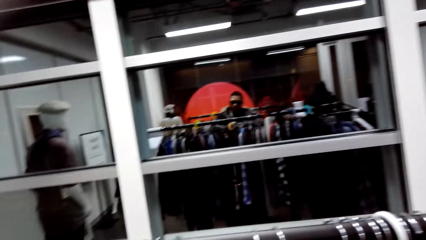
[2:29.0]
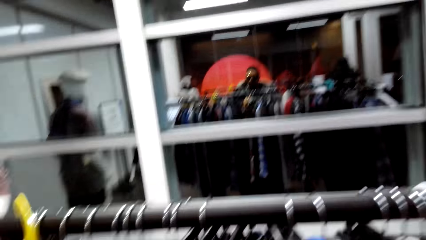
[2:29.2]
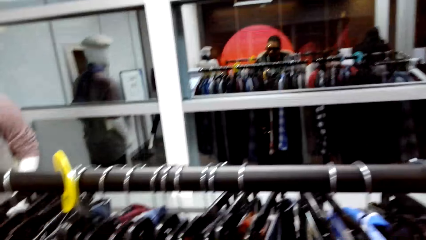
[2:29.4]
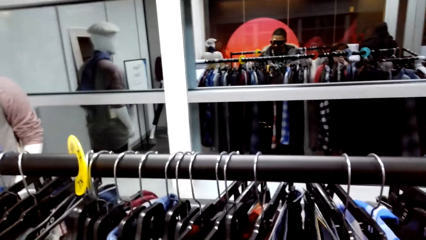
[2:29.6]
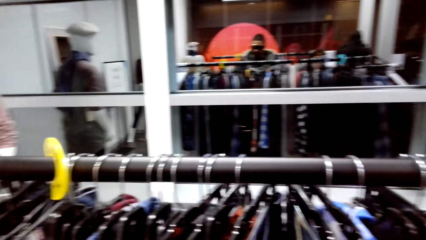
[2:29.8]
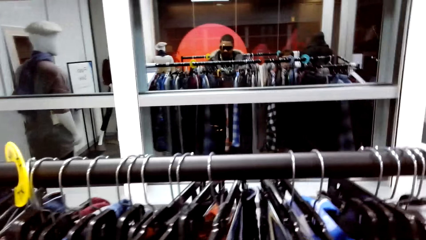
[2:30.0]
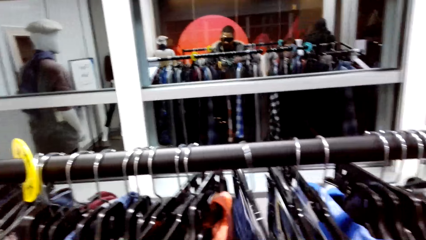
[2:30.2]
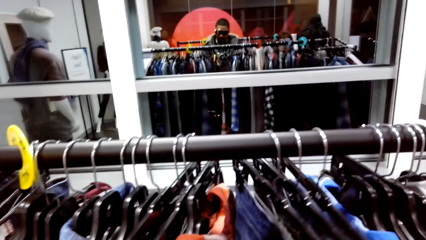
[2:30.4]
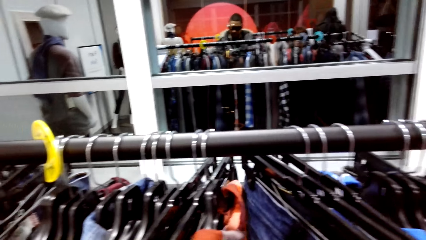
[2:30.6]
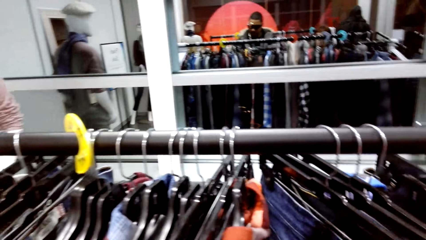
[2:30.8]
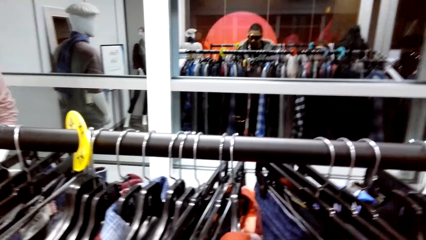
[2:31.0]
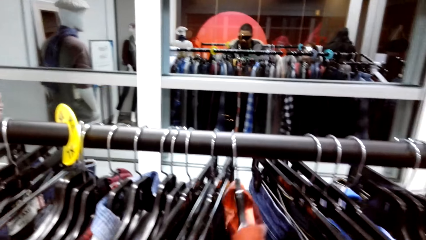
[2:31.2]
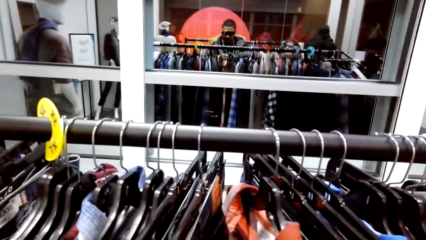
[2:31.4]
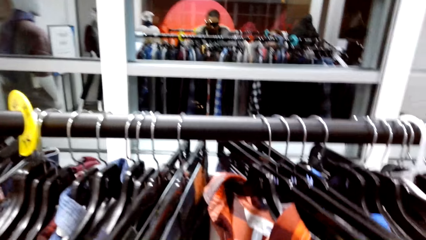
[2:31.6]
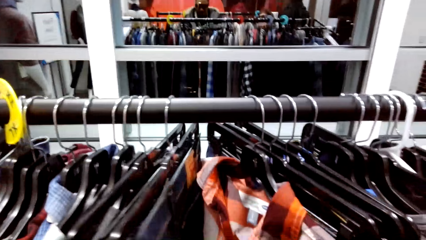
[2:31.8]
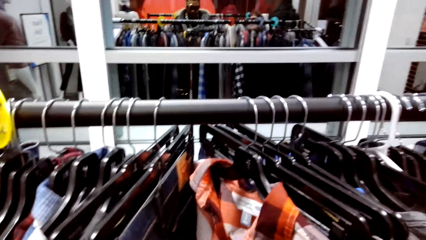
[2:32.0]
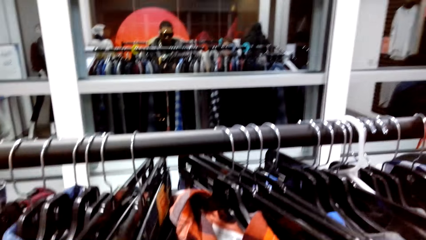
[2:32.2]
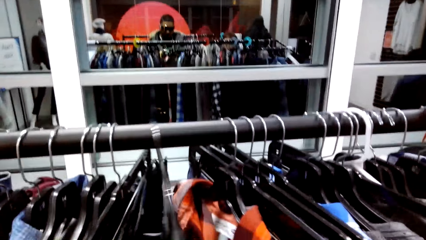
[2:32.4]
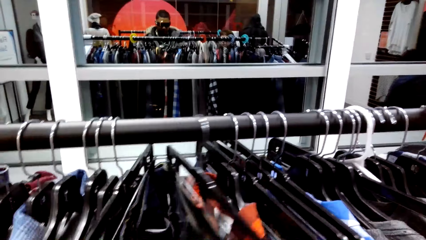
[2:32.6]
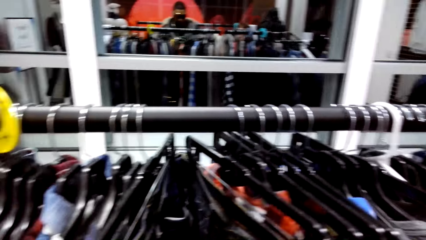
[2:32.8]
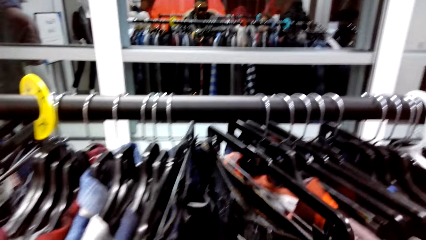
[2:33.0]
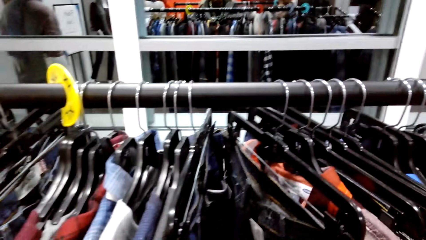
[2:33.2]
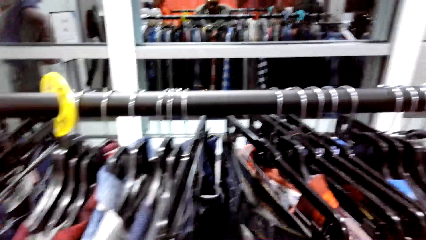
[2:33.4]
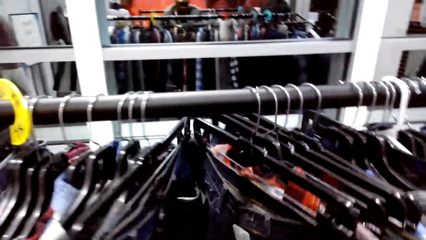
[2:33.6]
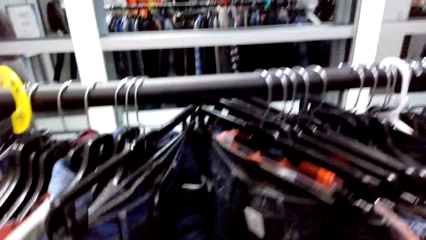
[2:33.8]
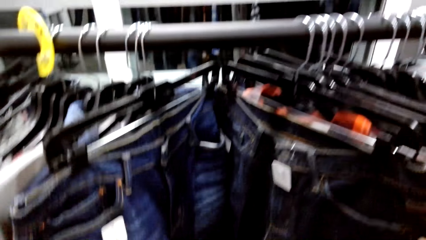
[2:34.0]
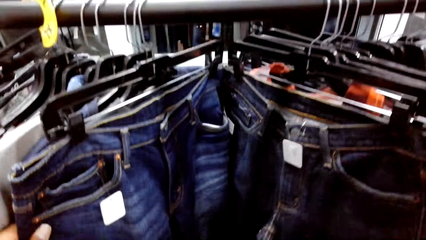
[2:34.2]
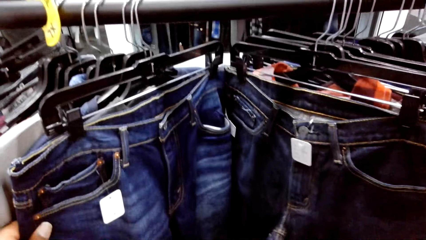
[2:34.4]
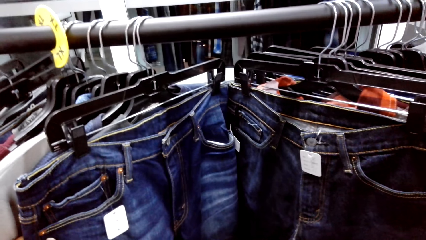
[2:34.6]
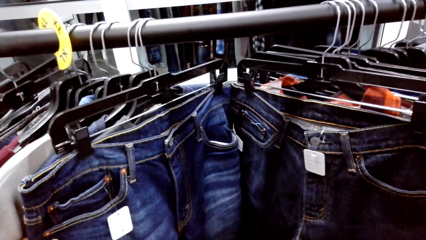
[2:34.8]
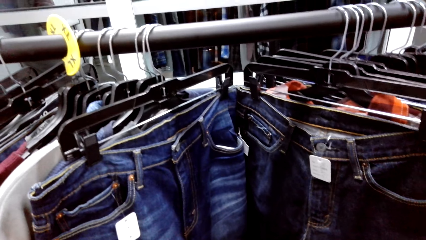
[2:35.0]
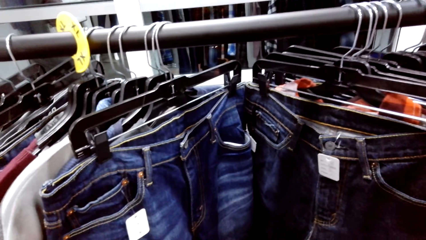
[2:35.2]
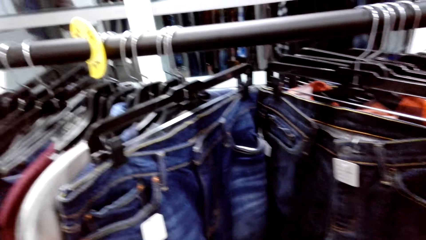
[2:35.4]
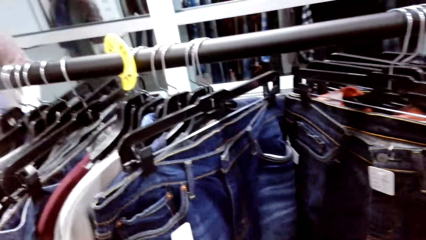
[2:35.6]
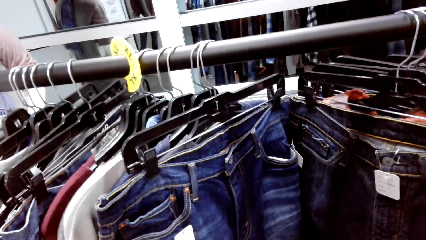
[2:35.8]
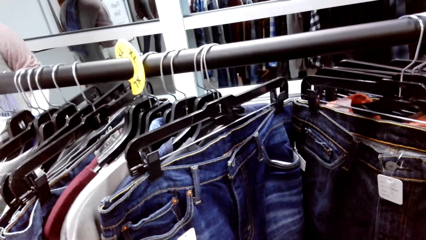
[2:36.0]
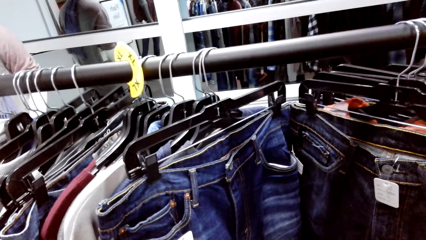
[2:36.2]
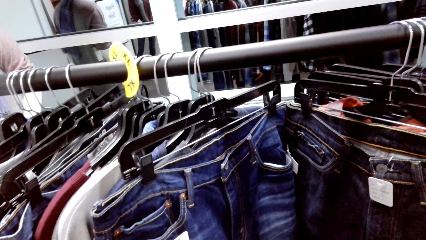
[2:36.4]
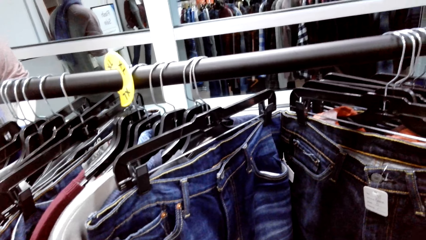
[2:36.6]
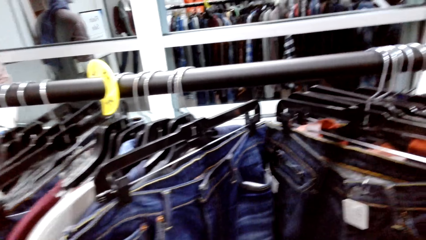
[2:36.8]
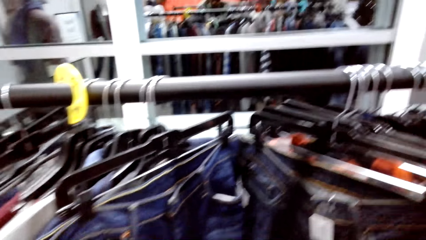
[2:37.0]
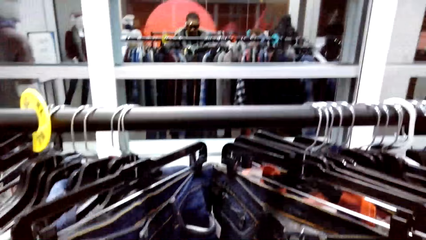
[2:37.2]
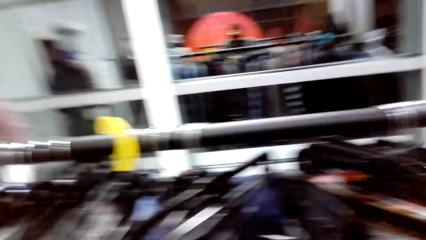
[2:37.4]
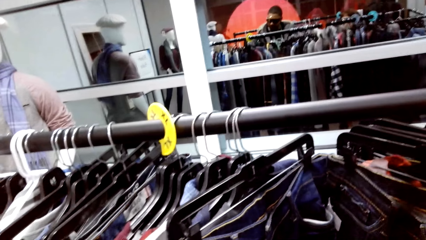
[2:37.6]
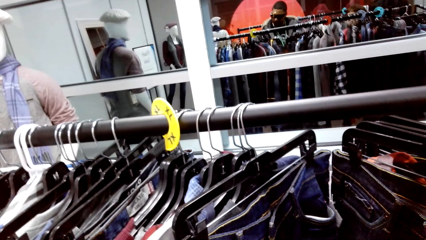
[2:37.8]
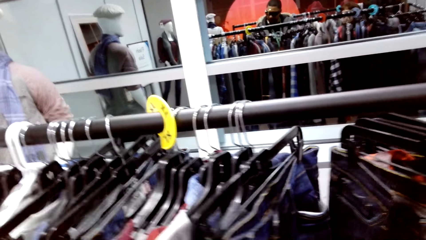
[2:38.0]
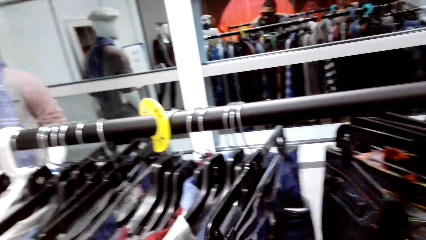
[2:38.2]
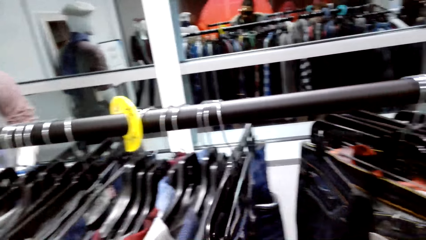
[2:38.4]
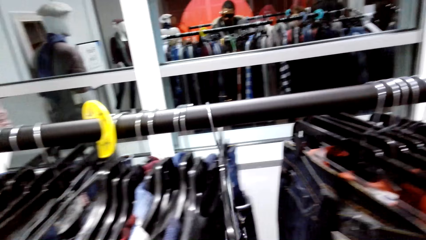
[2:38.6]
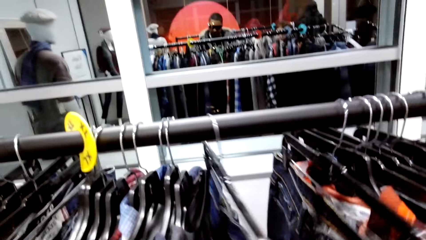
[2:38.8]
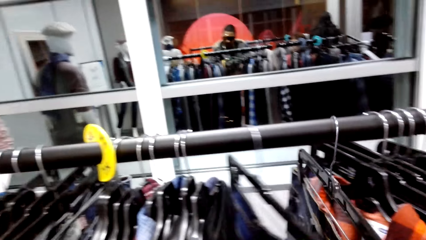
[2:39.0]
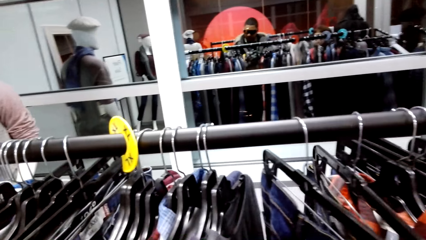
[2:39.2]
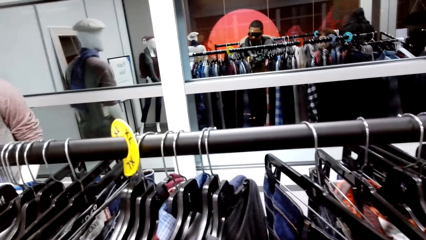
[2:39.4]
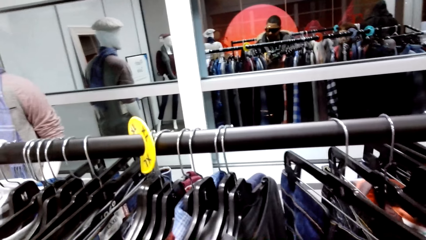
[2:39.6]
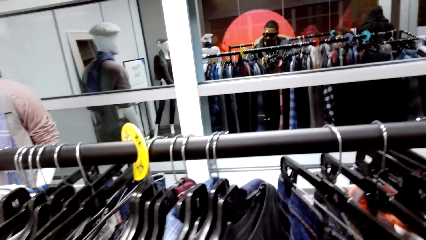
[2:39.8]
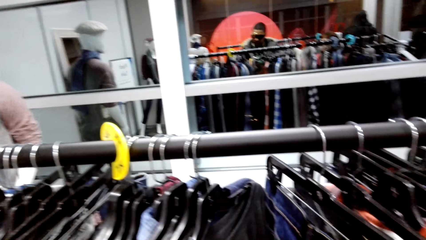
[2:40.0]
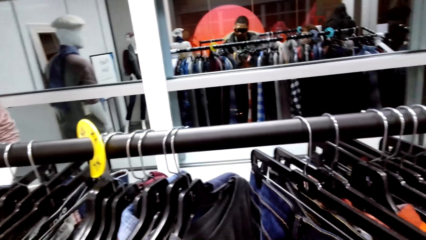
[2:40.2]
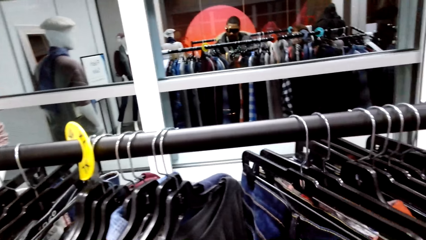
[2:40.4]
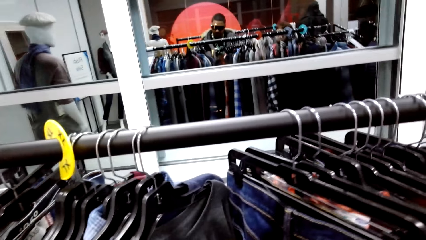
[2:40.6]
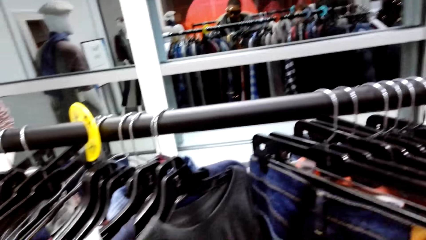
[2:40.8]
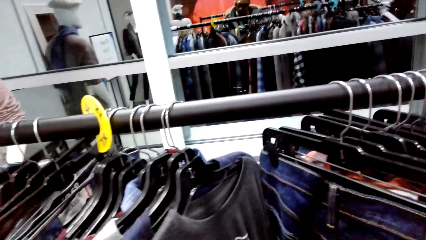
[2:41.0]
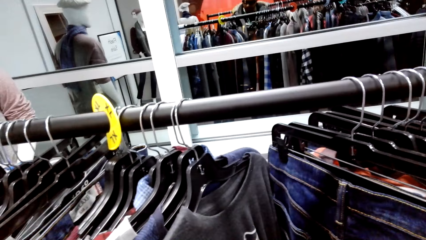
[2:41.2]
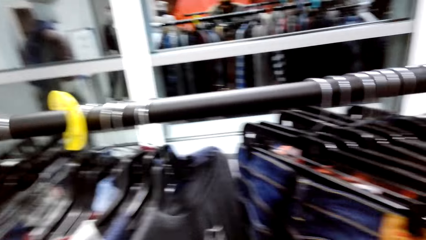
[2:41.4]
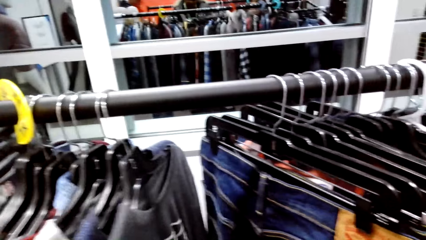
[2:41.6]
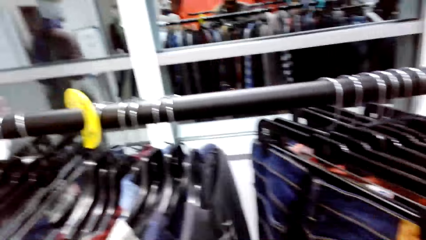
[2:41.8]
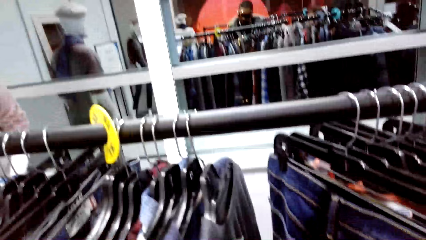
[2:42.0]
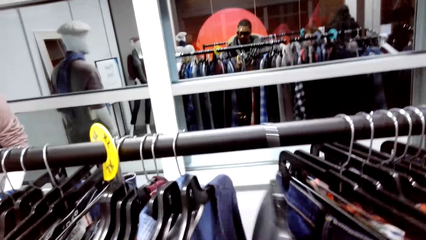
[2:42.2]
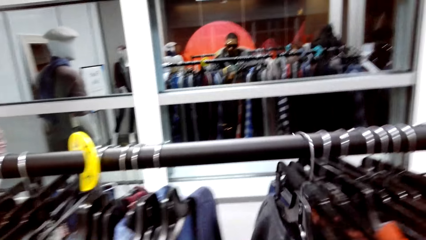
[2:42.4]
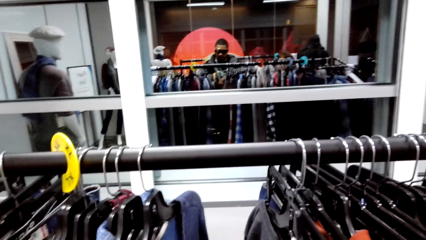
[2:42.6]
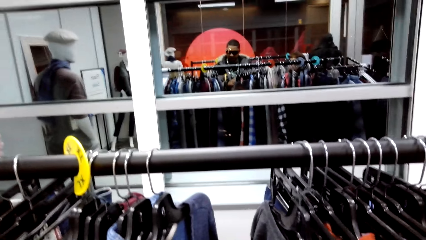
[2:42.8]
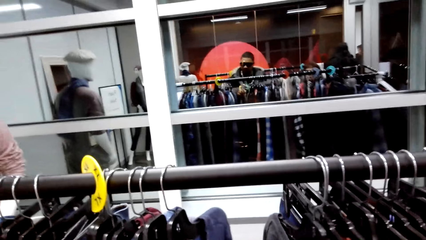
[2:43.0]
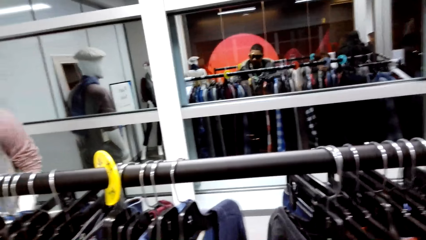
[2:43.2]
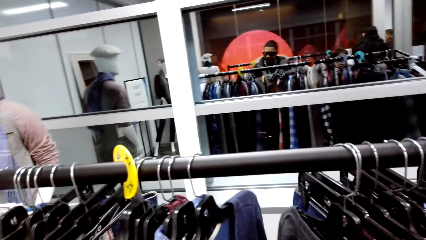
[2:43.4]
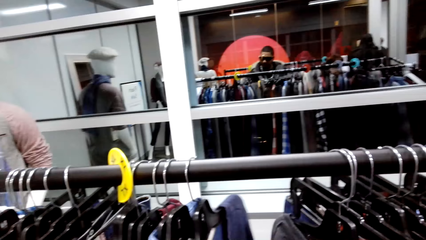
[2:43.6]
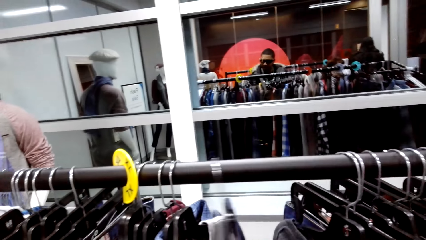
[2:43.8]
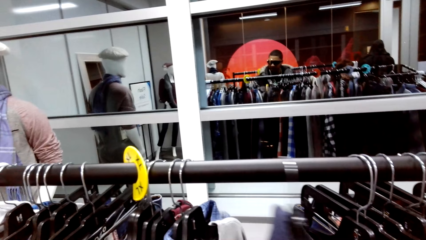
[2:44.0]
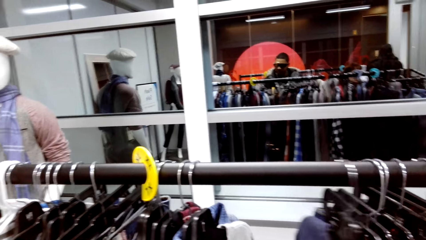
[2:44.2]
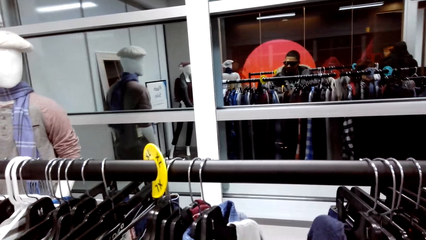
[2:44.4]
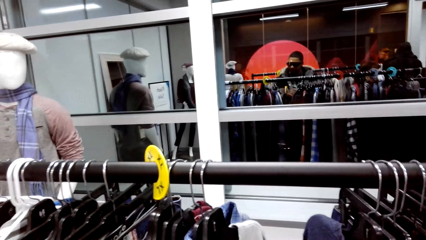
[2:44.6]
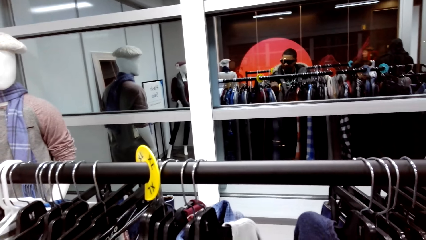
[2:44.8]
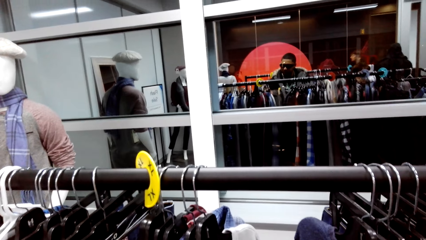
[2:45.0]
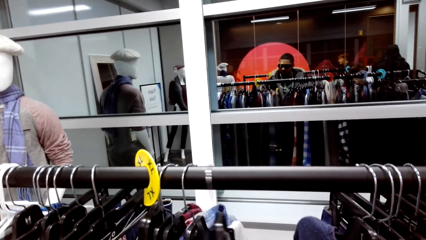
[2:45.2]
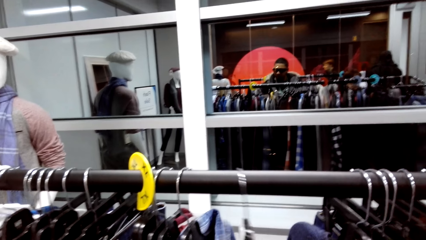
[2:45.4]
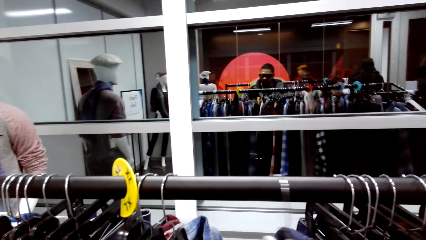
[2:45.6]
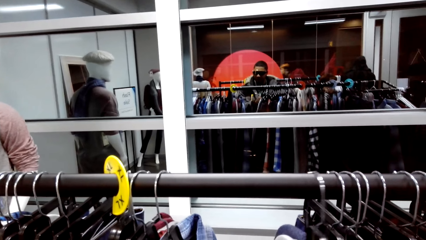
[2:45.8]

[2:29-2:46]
The camera wearer looks around the clothing store. They hold onto the jeans pants. They dialogue with the person. They hold onto the jeans pants. They dialogue with the person.
